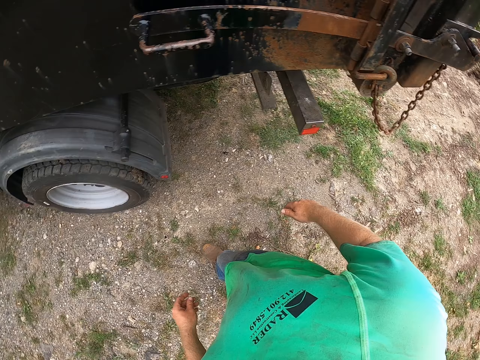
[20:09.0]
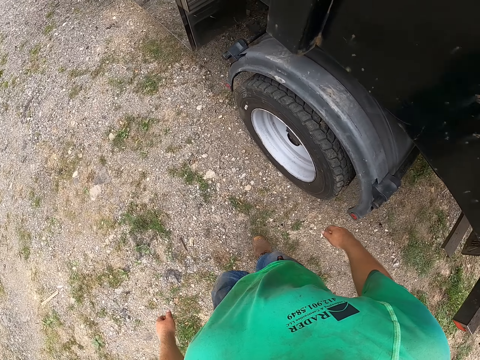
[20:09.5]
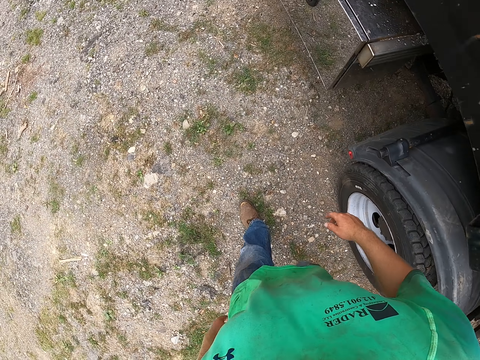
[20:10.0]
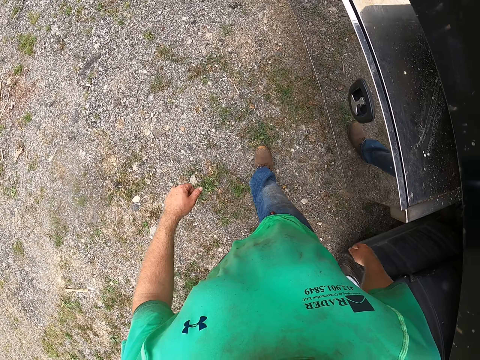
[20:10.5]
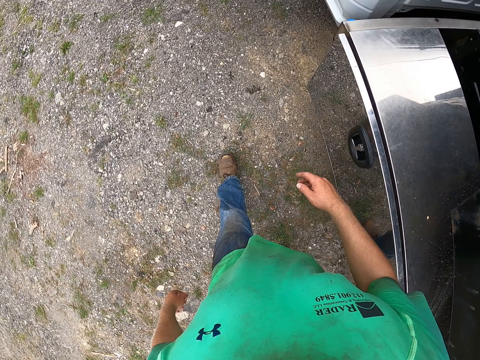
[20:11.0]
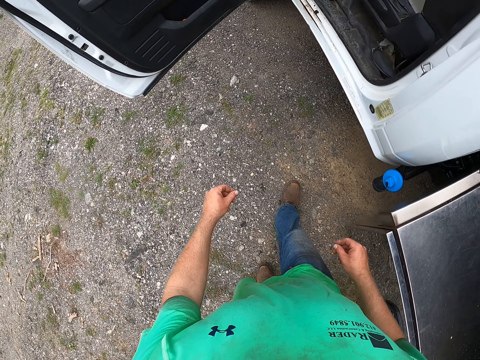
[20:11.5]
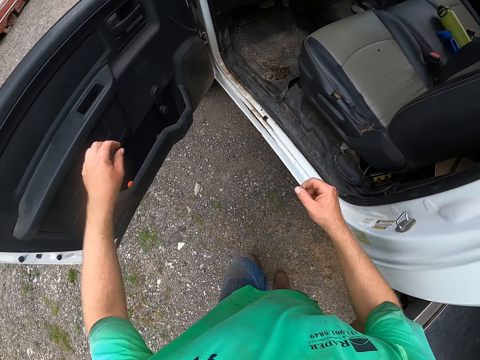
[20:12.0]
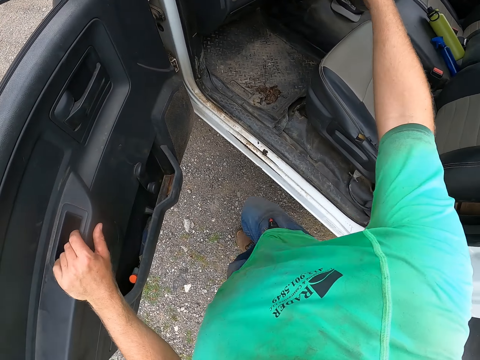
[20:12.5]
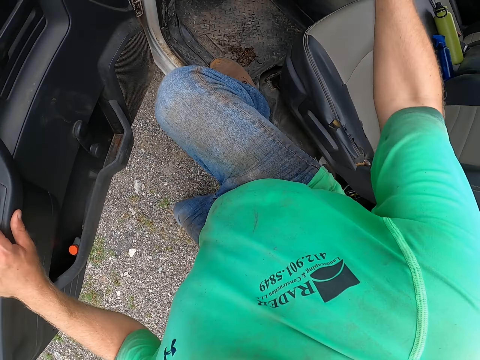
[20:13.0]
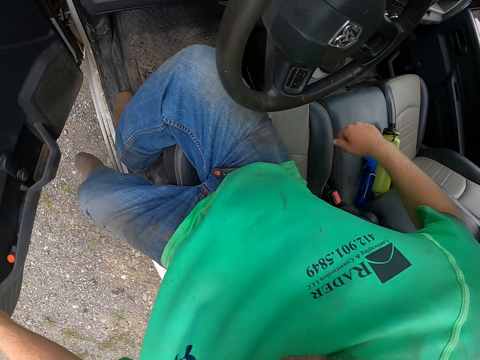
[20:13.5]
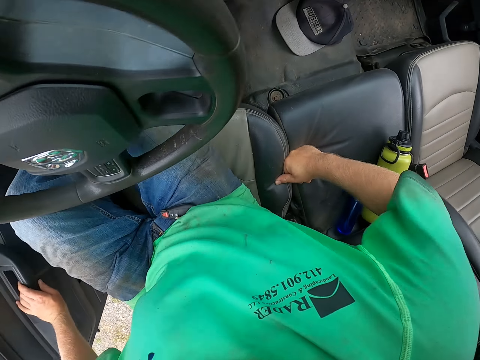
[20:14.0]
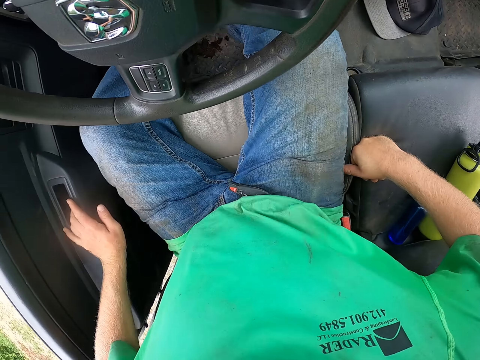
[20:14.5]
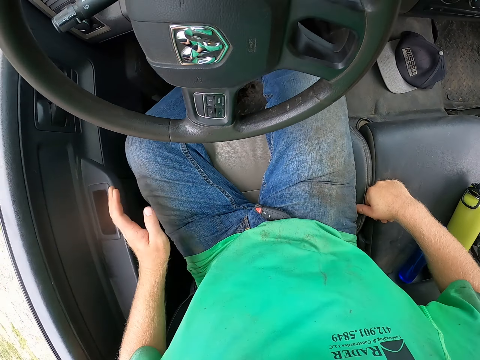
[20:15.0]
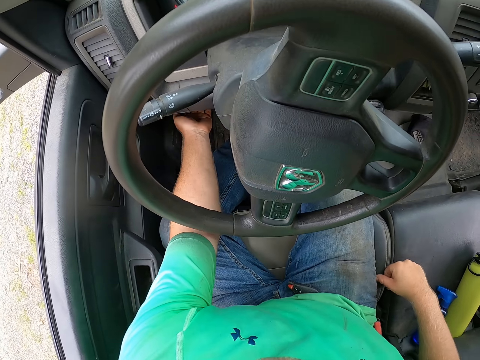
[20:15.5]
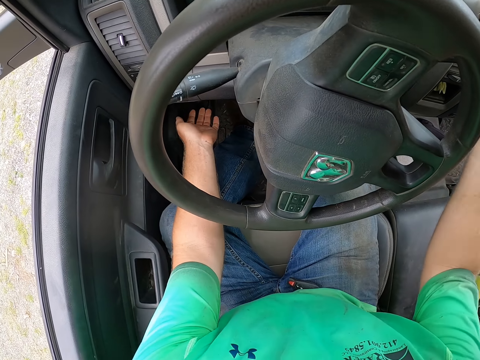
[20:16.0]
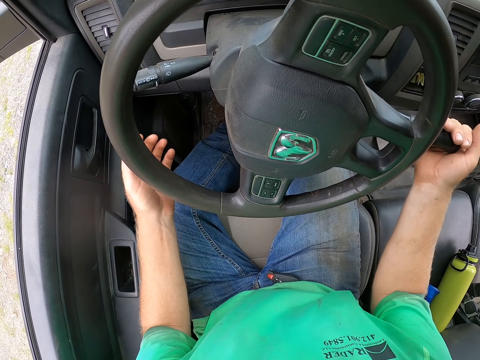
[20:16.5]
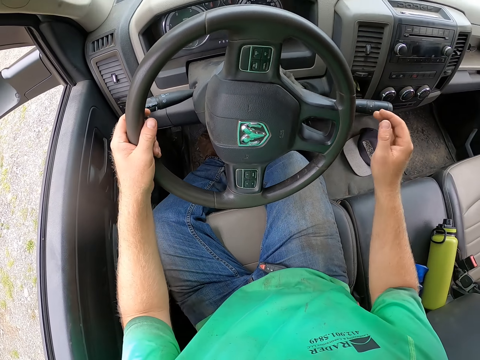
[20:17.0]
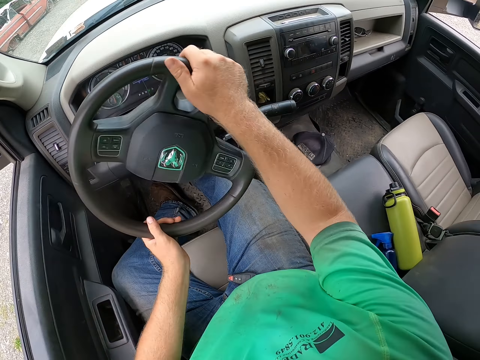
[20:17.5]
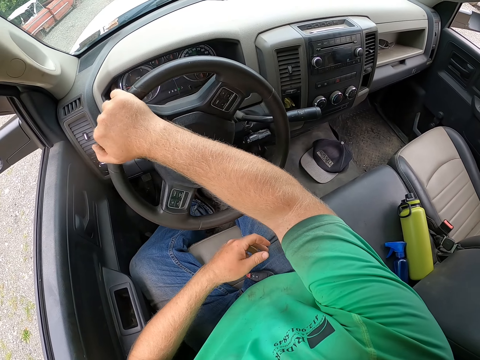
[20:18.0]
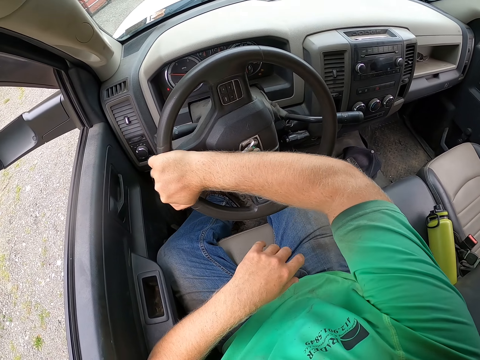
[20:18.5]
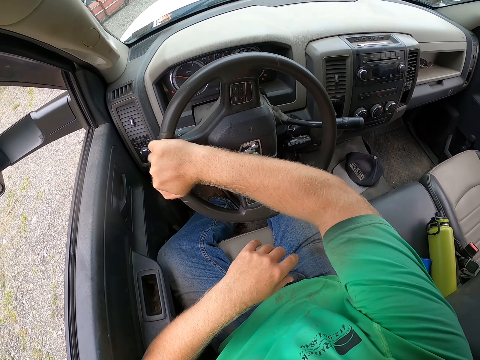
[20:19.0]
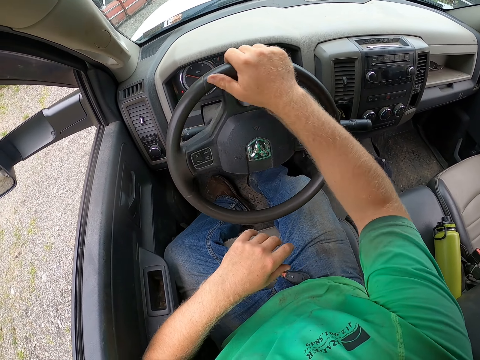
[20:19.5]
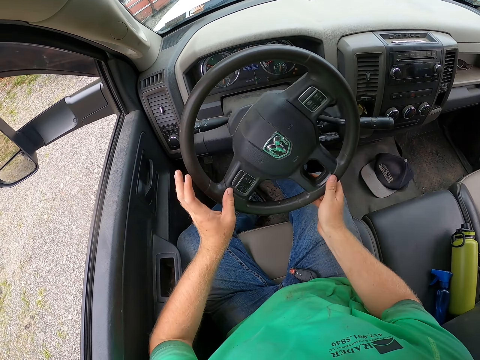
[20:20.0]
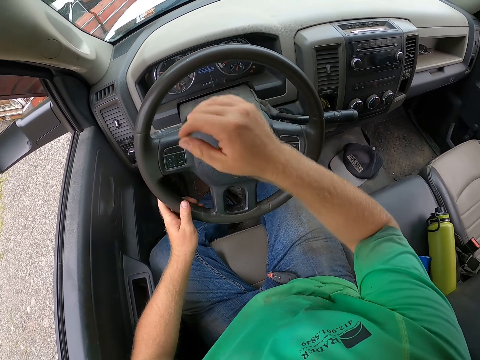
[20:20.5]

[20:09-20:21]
The camera wearer walks. He gets into the truck. He closes the door of the truck with his left hand. He sits on the car. He pulls the parking brake under the steering wheel of the truck with his left hand. He pulls the gearstick down with his right hand. He touches the indicator. He turns the steering. He drives the truck with both hands on the steering wheel.

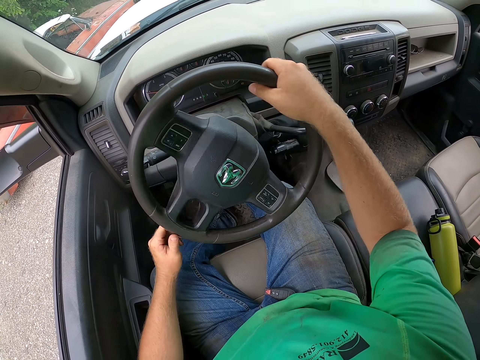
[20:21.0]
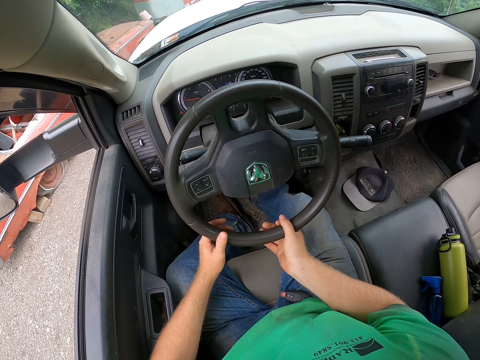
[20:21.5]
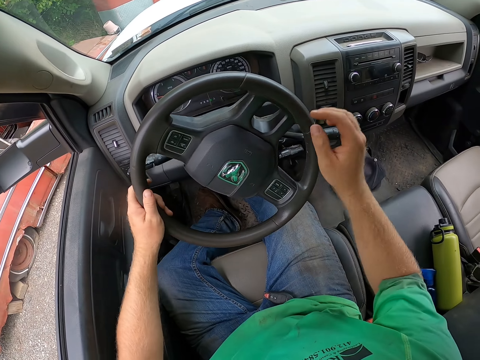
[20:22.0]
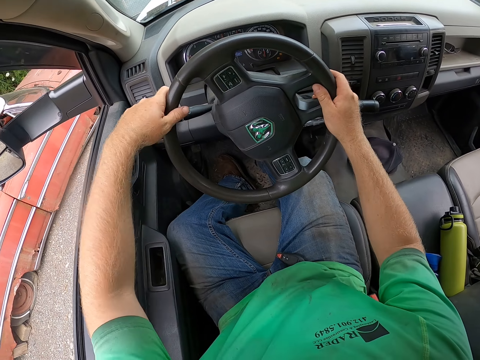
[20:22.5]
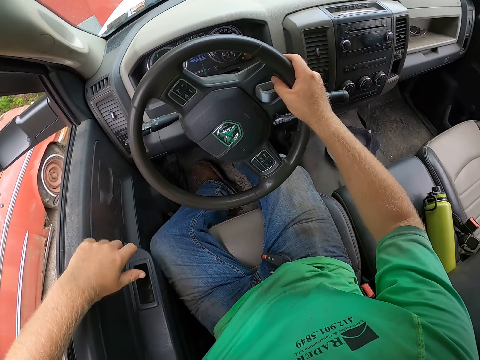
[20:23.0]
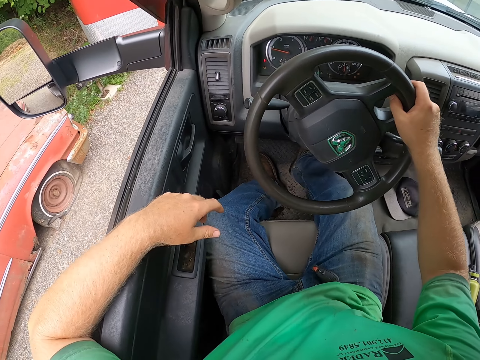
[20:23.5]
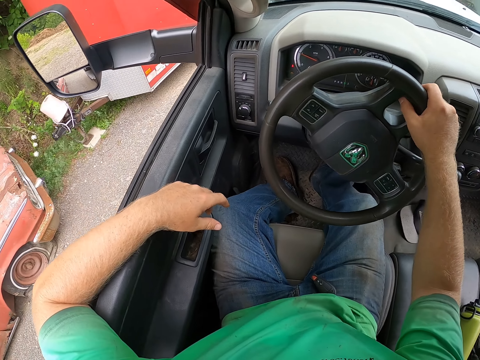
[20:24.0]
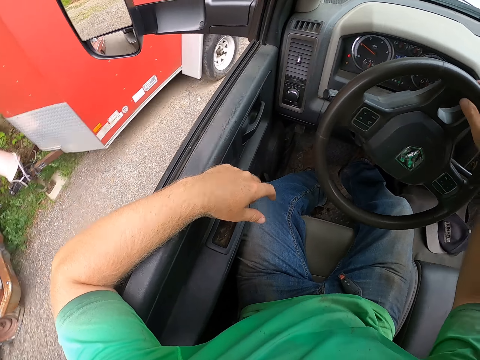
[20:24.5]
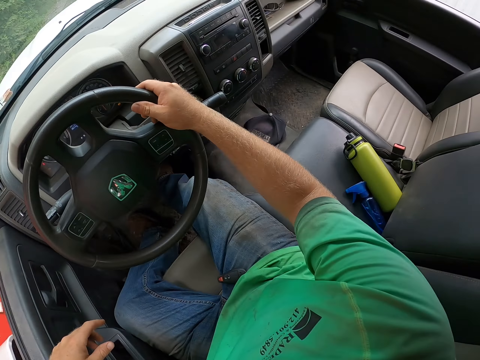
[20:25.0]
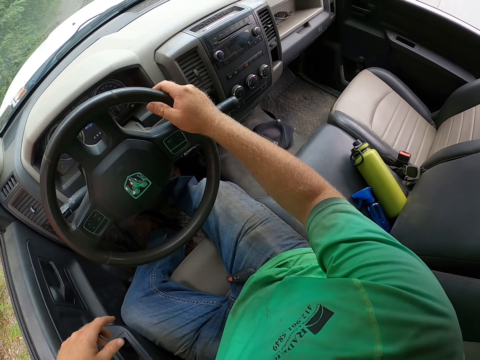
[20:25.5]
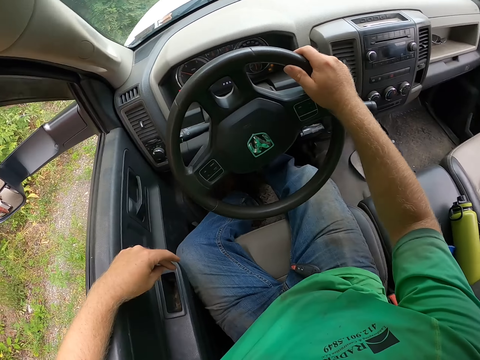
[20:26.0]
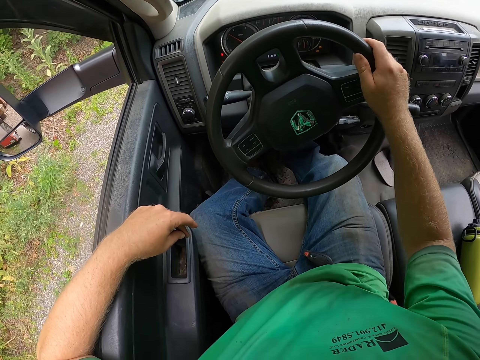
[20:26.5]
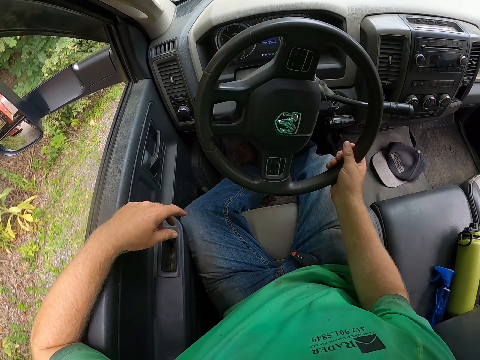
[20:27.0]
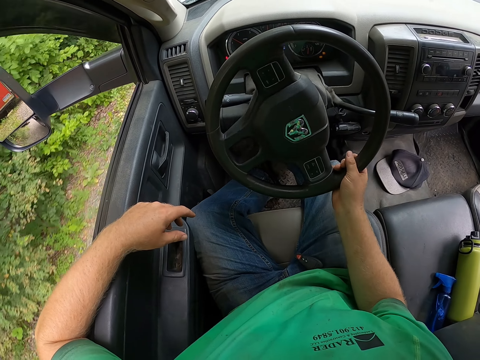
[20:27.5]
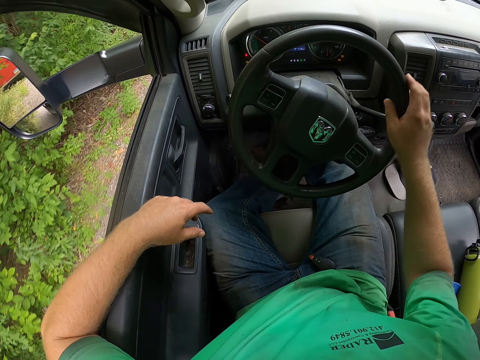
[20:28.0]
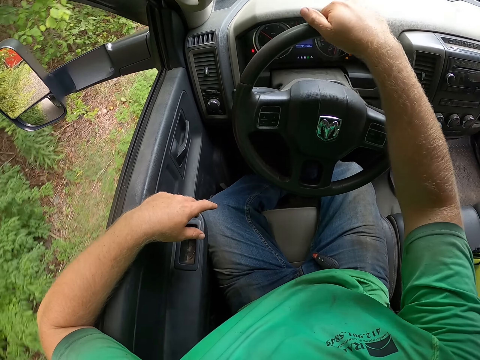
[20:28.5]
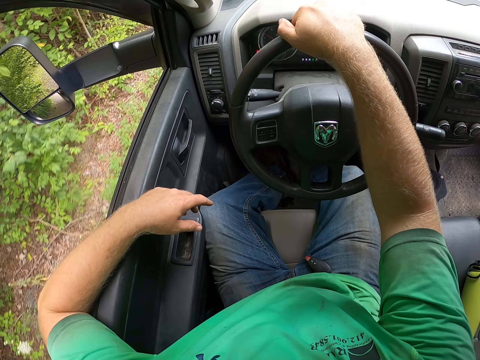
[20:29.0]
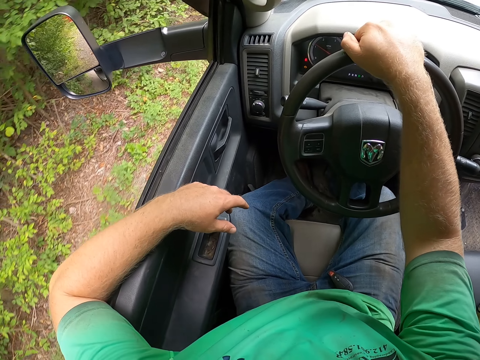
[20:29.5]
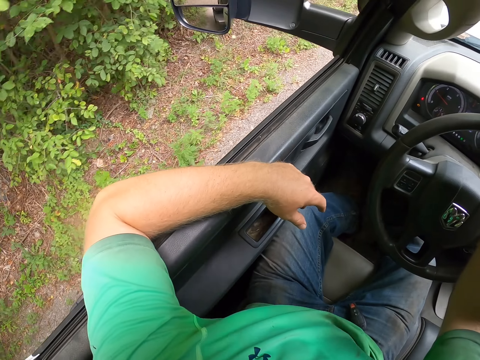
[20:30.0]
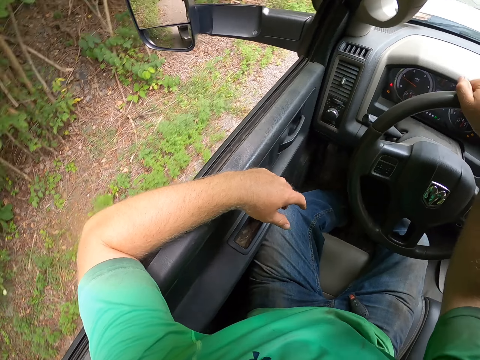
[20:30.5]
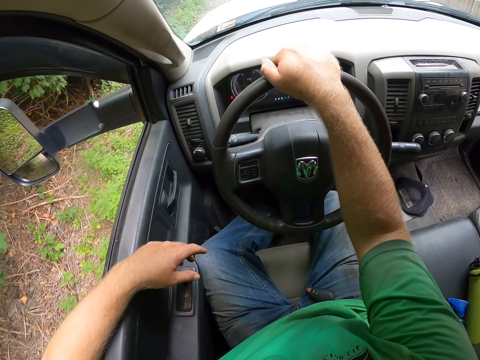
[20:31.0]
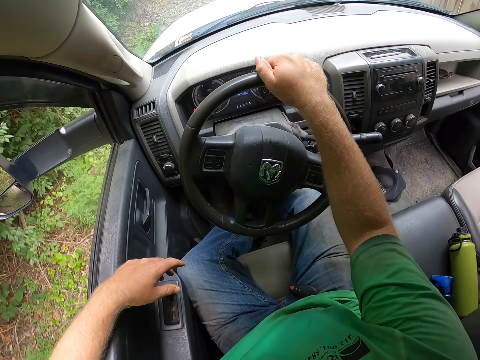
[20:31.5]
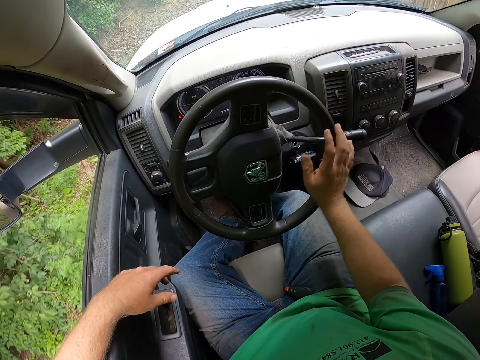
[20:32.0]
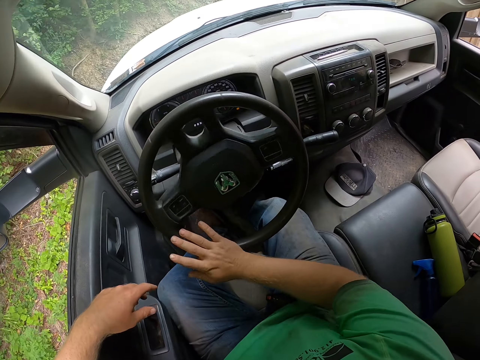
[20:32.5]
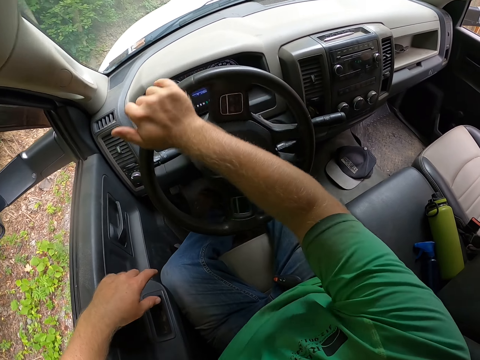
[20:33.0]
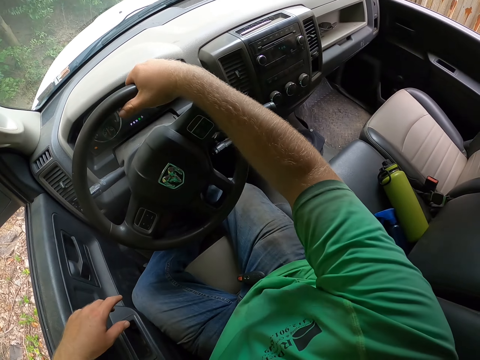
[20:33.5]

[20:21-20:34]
The camera wearer rests his left hand on the window frame of the driver's seat of the truck. He withdraws his left hand from the steering. He turns the steering using his right hand.

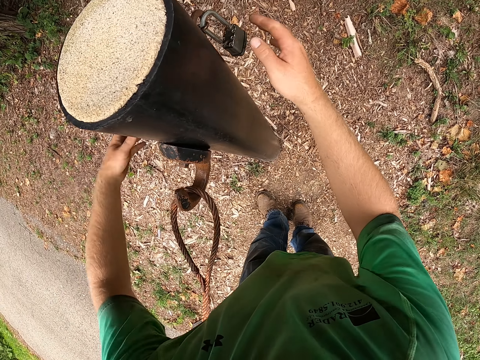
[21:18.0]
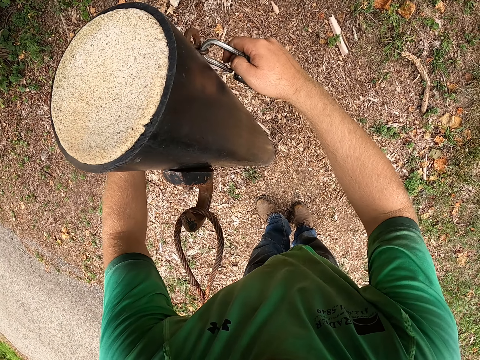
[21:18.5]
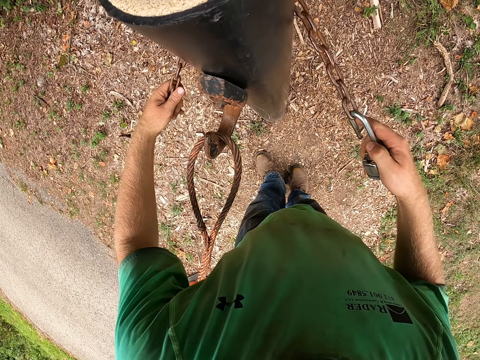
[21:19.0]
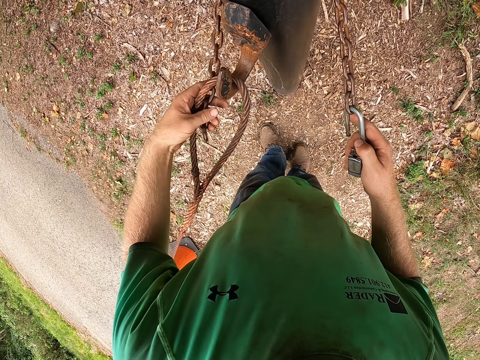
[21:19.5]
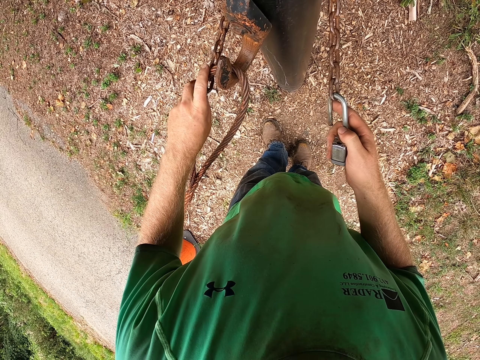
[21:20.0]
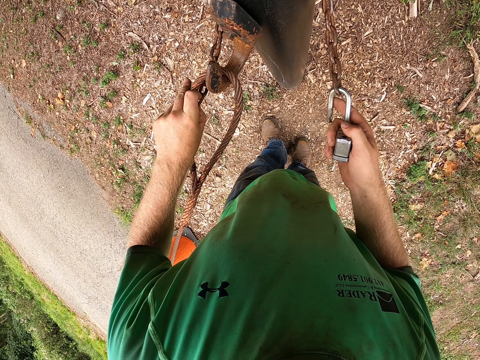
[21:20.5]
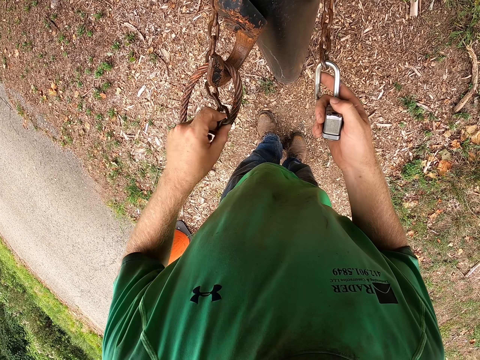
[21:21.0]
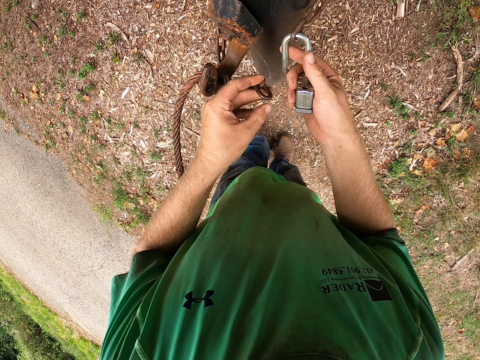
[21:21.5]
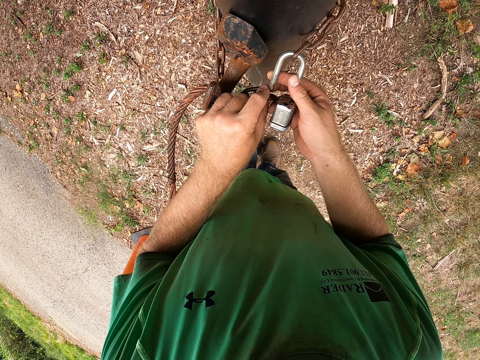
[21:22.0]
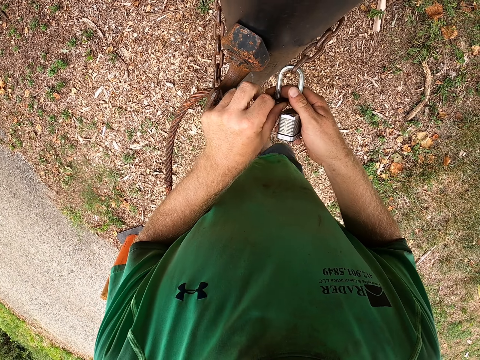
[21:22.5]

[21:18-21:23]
The camera wearer pulls out a chain with its end from behind the pole. He touches the chain. He locks the rope with the chain to the pole with a padlock in his right hand.
